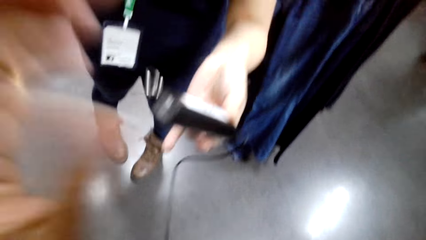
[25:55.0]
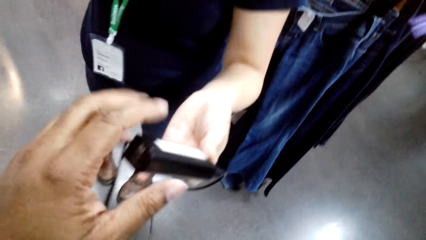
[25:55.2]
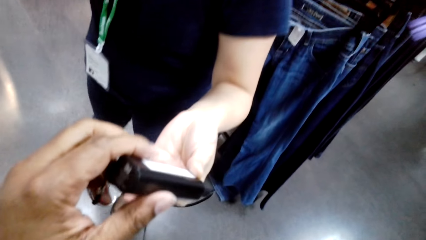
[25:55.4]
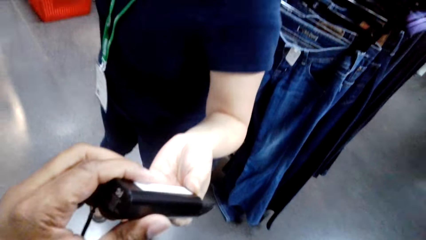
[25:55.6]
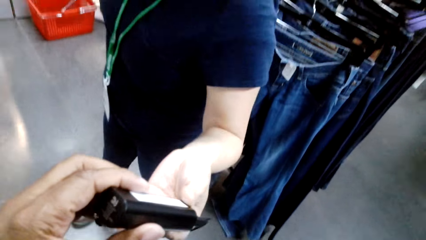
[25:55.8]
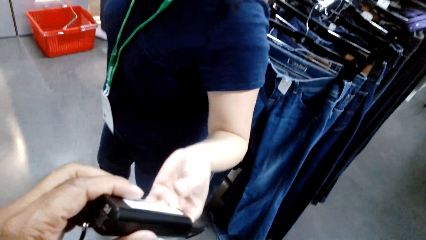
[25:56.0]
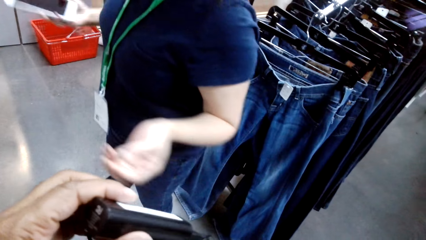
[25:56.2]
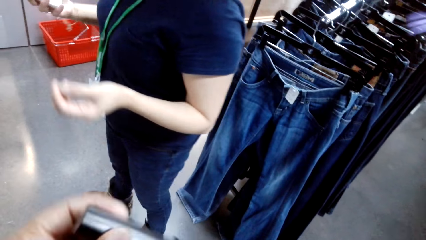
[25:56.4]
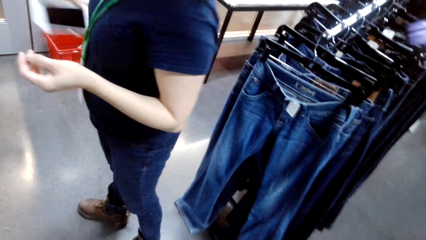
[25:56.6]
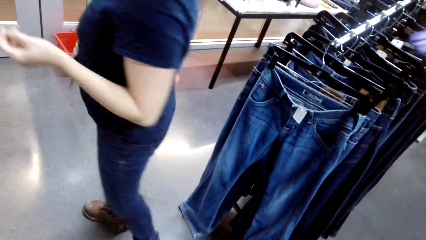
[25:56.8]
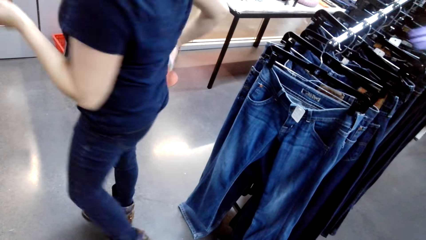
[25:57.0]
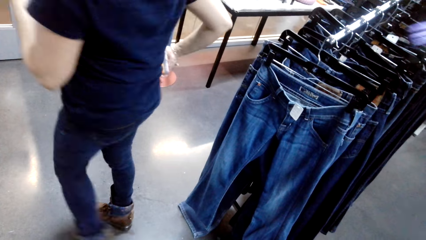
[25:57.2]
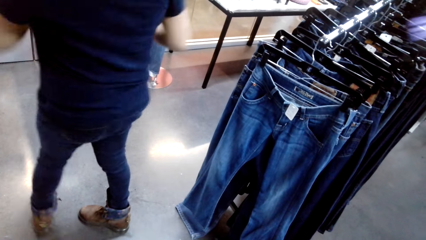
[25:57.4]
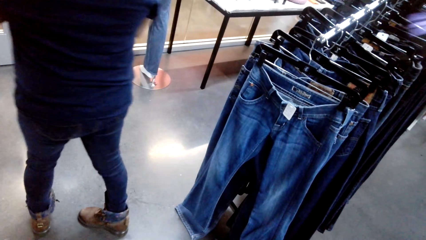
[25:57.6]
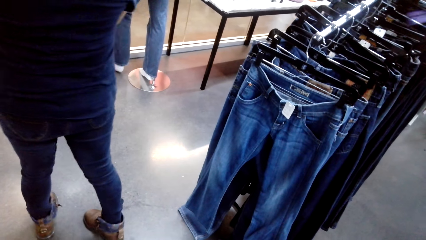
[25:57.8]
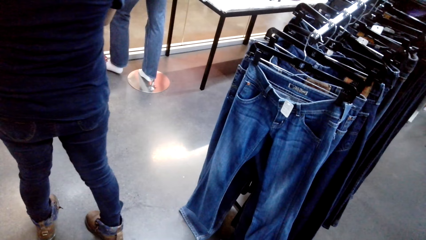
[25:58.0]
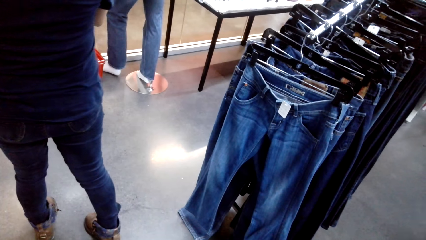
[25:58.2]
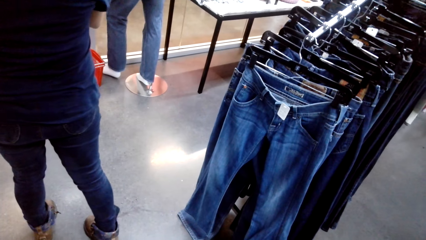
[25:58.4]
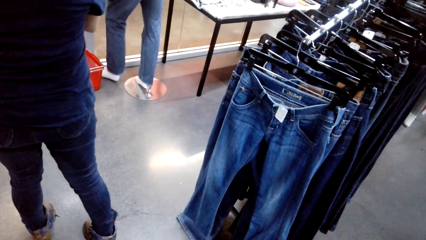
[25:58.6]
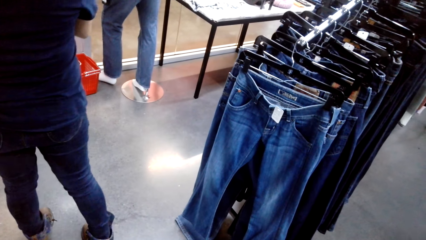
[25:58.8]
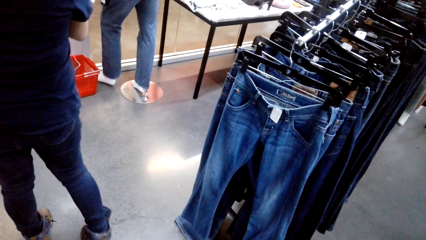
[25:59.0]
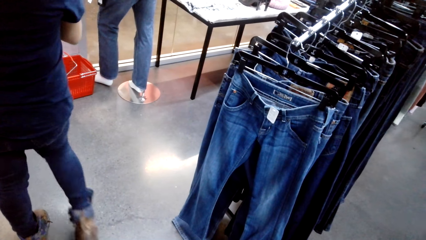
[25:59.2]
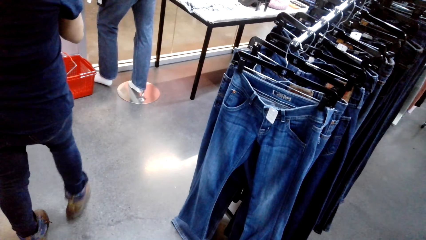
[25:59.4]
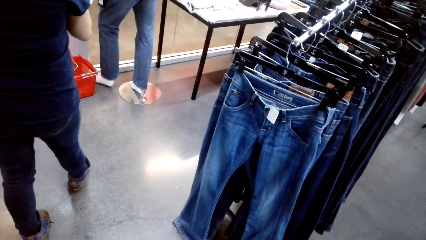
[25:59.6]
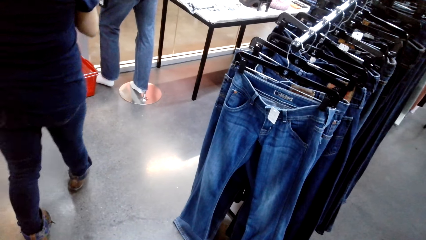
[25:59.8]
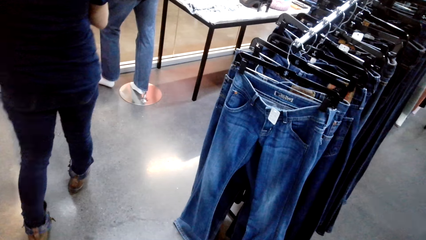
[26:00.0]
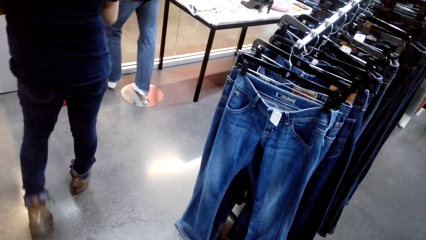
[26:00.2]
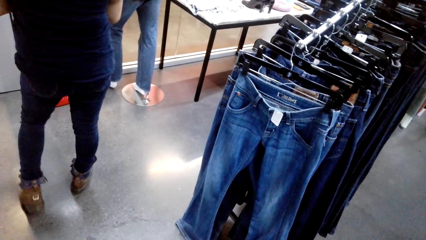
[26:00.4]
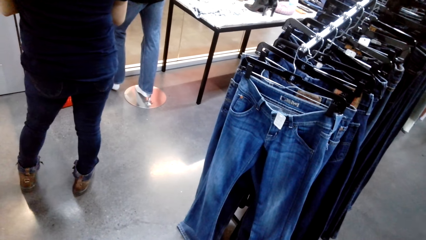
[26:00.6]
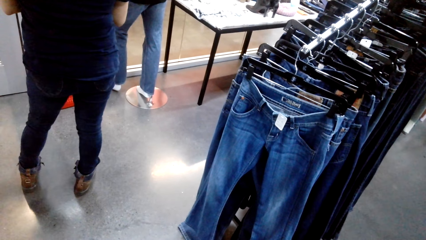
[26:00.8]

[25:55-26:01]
The camera wearer does something. A woman gives the camera battery to the camera wearer. The woman walks.
